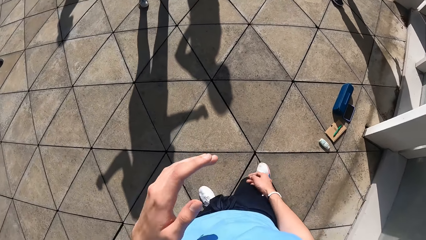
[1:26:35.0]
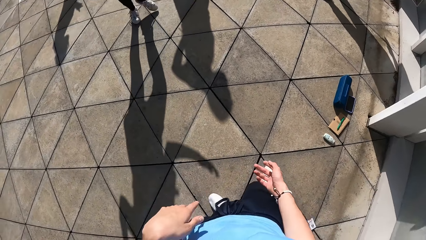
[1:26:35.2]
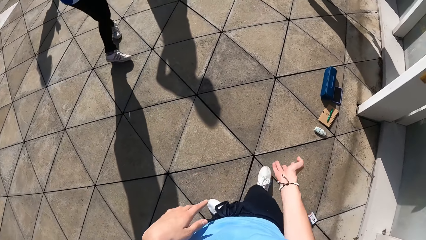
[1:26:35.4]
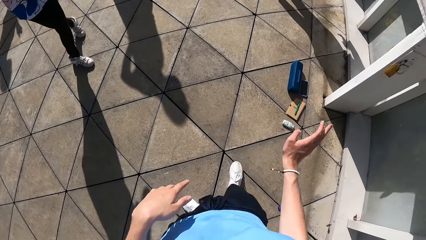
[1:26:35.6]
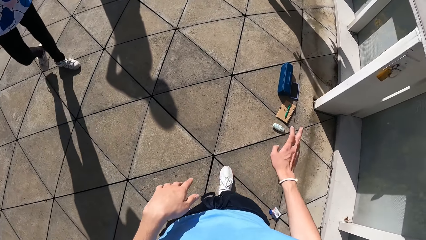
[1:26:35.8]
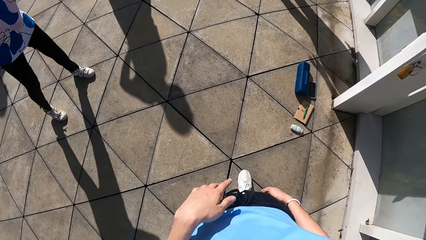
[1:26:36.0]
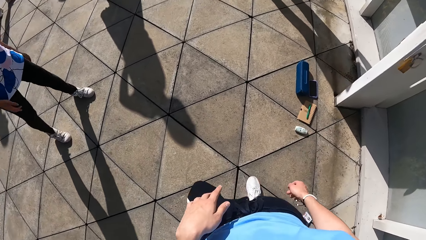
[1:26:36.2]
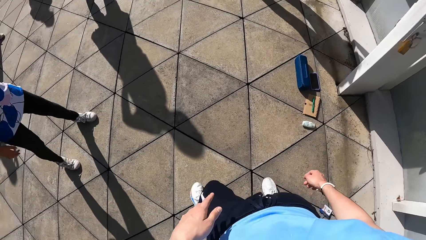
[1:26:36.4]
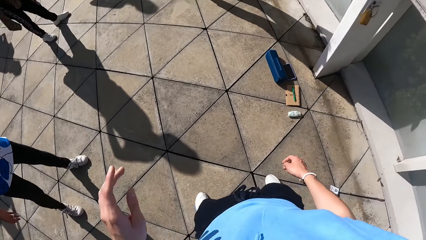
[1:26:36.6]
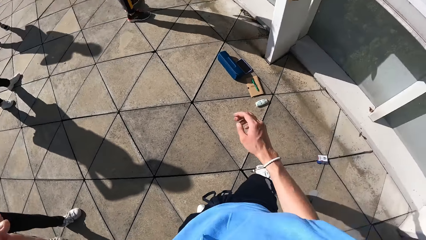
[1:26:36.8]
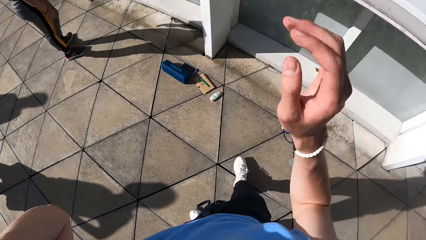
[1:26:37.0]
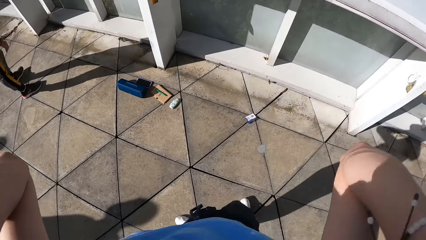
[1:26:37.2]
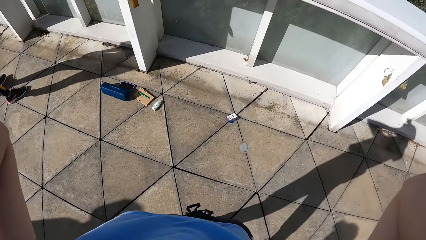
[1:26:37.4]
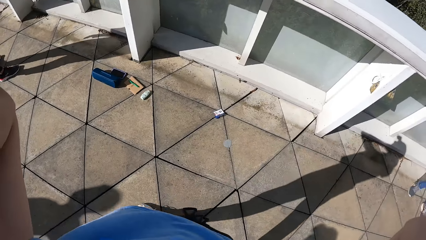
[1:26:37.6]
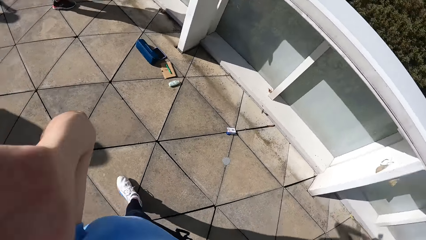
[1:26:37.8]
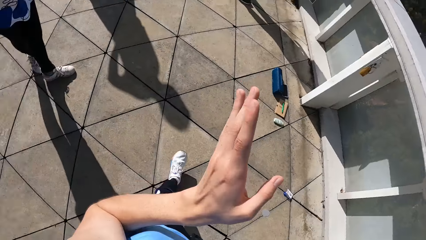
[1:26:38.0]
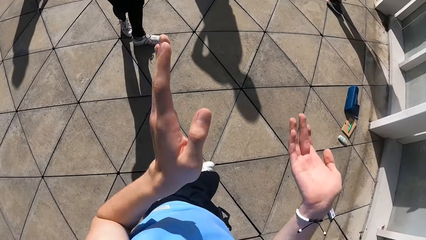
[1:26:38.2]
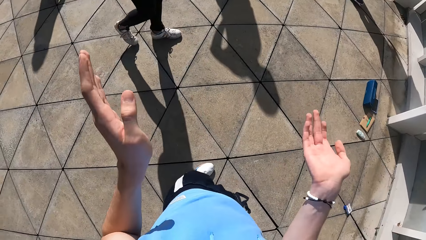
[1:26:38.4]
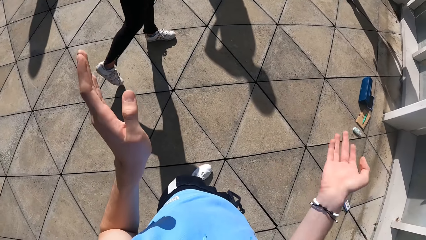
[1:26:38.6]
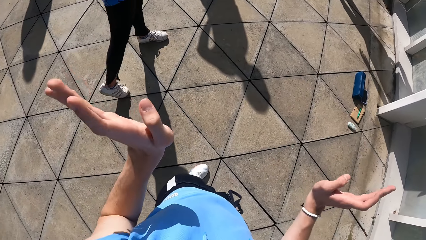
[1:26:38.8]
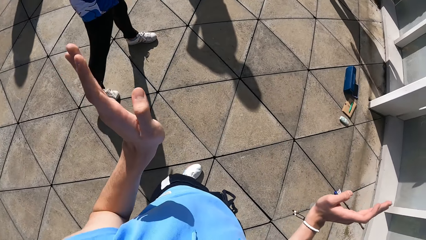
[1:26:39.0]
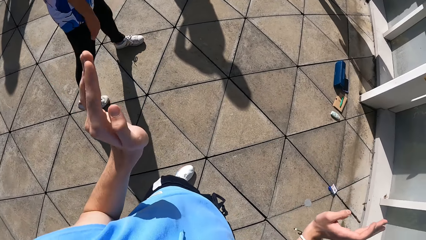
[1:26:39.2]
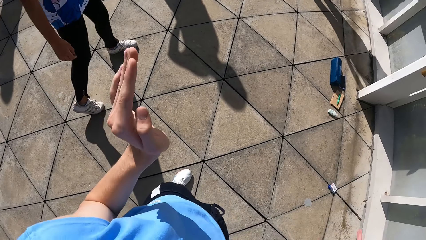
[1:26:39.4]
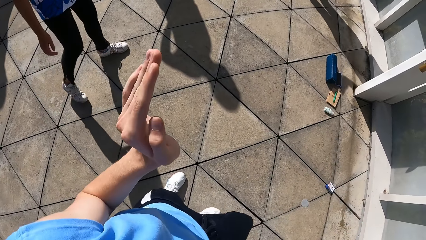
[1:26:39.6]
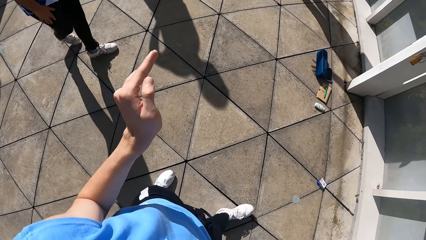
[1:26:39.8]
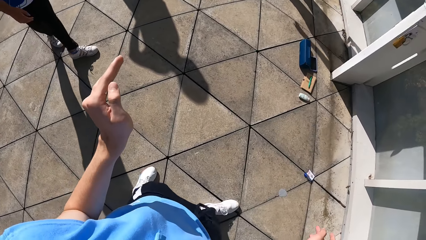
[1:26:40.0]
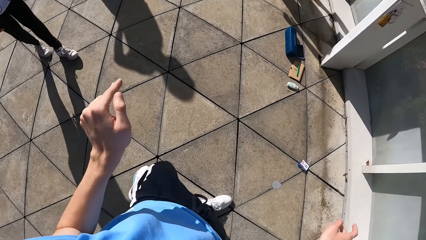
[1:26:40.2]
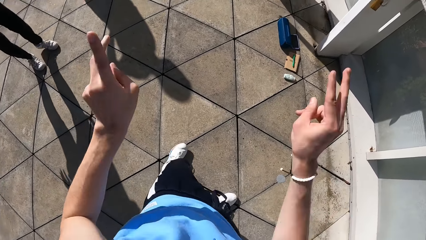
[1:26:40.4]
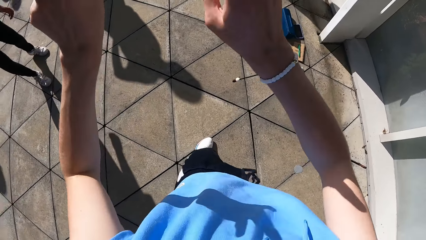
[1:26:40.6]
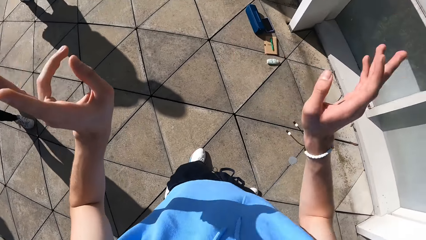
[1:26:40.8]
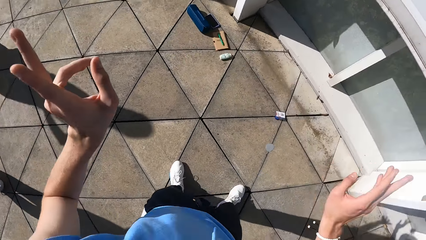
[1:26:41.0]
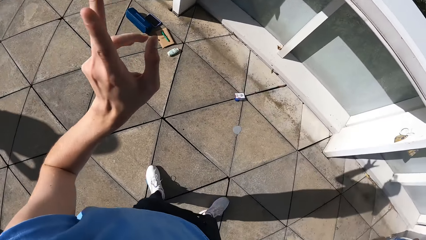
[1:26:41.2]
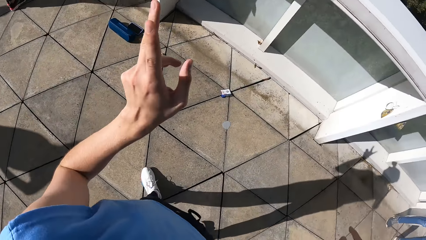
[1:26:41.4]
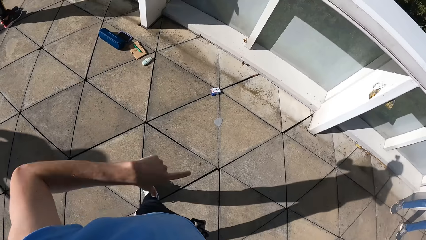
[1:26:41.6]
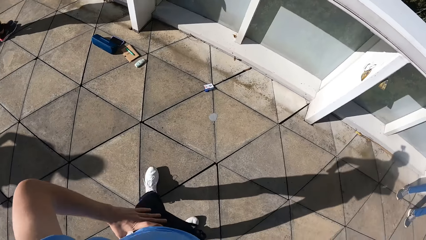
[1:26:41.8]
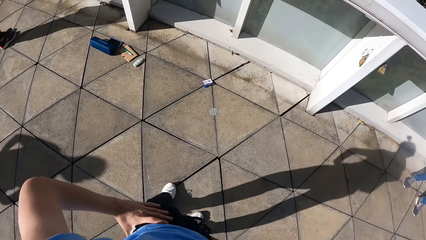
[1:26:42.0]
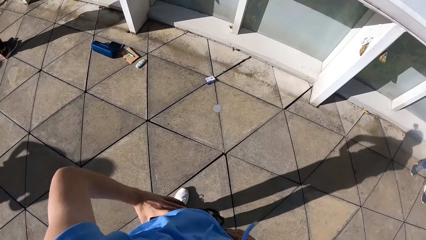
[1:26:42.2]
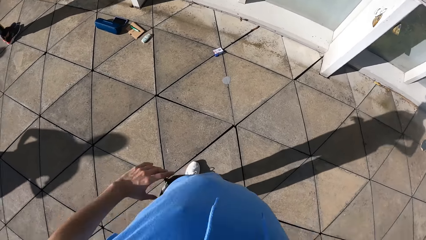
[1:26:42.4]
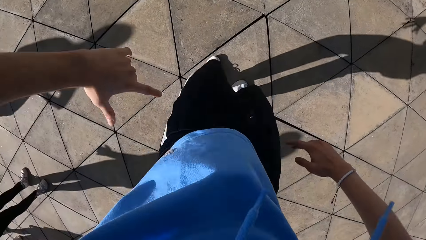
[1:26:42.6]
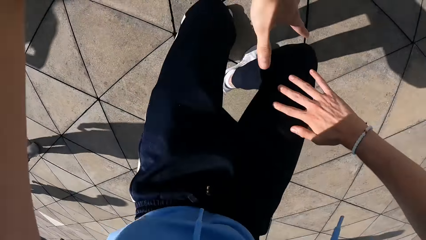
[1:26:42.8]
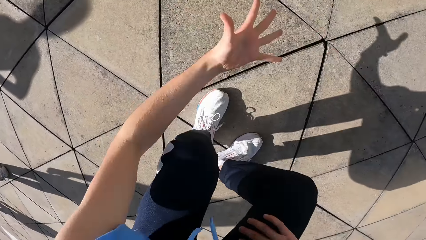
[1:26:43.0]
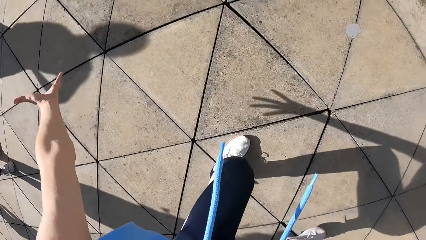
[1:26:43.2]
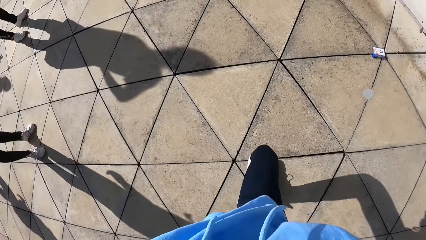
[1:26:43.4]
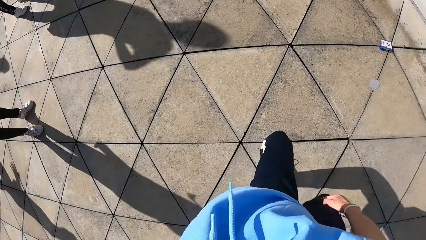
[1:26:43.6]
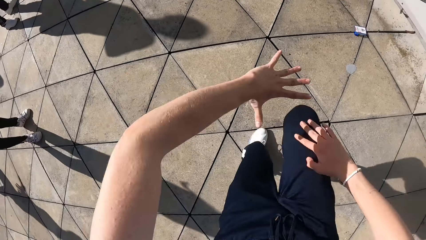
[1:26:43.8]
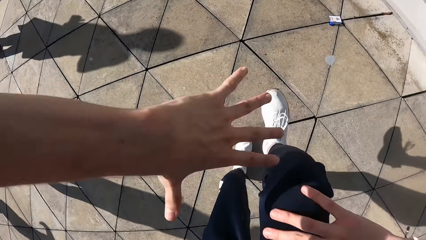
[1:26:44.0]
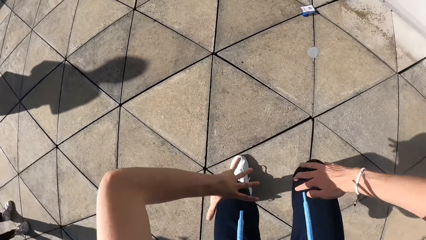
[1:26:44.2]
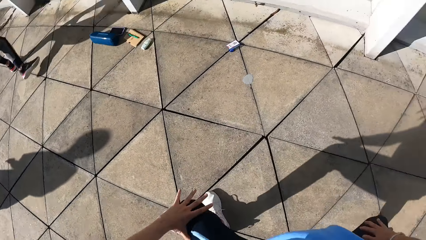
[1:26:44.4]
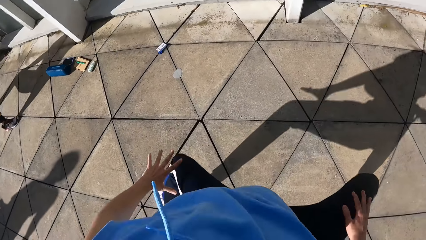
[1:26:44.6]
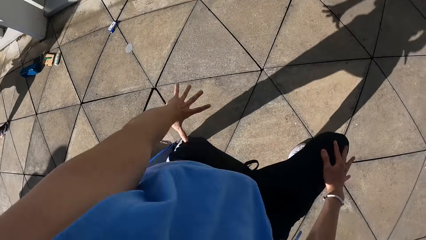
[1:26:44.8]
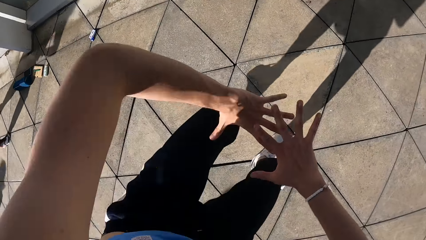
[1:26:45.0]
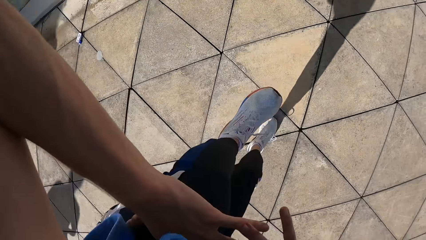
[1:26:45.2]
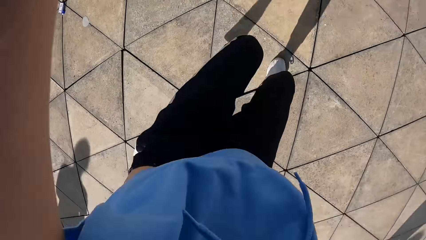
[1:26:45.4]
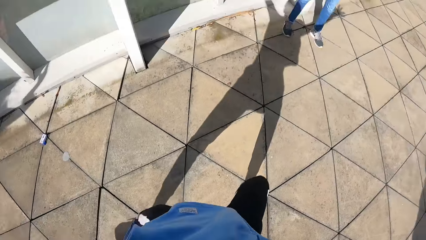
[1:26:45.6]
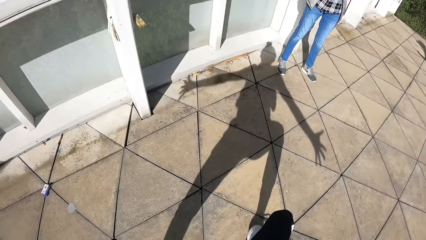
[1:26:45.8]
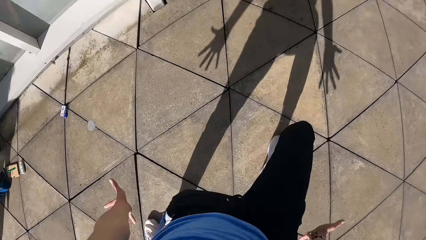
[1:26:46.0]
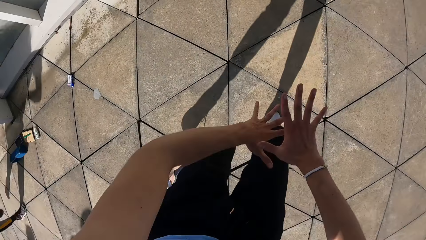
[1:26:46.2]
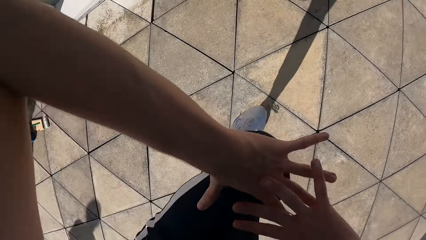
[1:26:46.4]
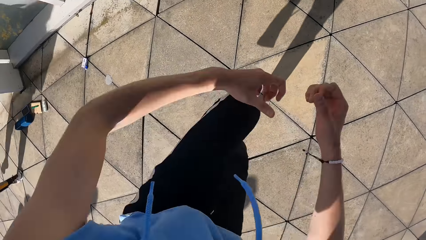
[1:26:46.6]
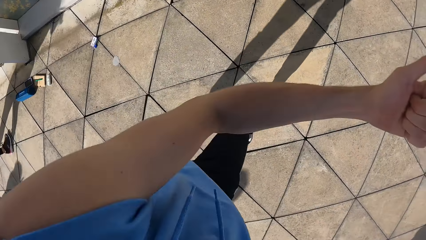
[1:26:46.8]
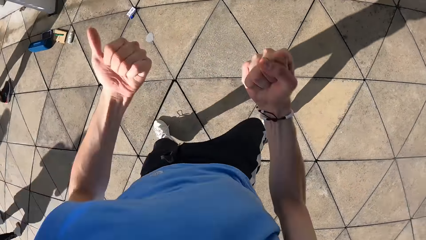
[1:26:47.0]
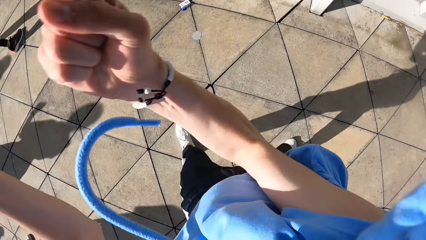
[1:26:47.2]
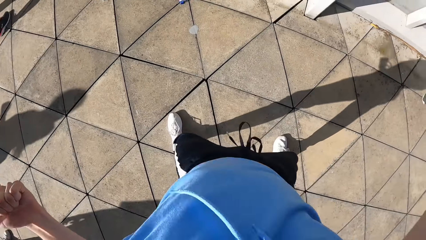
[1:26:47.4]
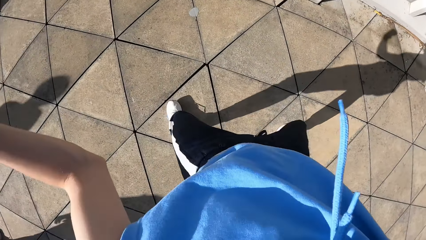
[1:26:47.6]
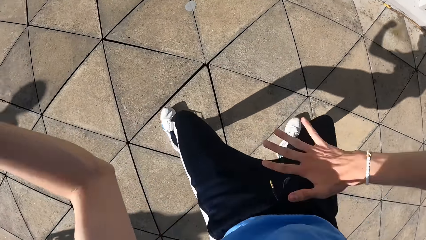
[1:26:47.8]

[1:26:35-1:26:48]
The camera wearer removes his hand from his face. He gestures using his hands. He walks. He touches his head using his hands. He gestures using his hands. He walks on the floor. He lifts his hands. He dances on the floor.

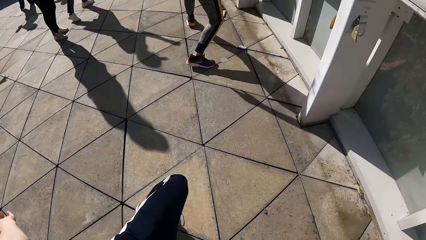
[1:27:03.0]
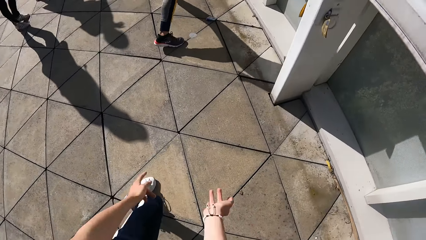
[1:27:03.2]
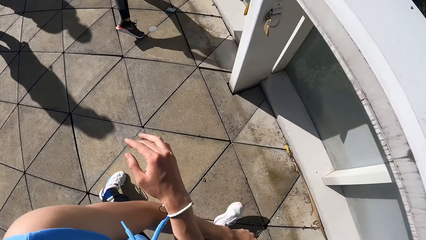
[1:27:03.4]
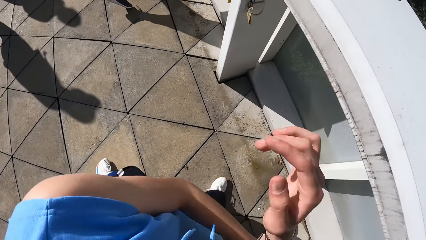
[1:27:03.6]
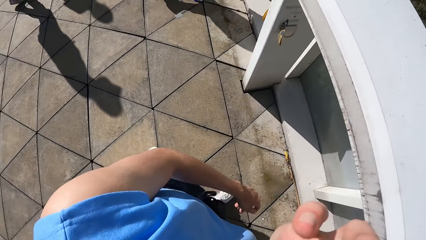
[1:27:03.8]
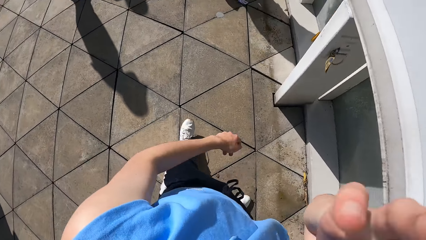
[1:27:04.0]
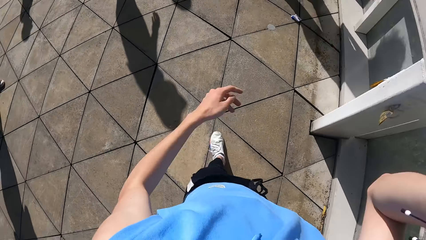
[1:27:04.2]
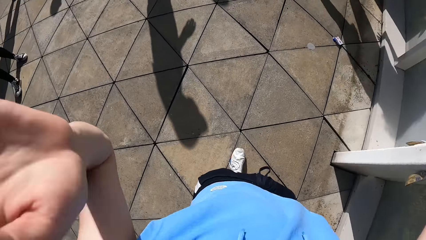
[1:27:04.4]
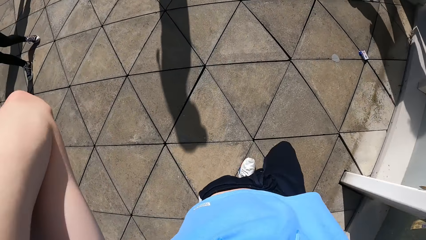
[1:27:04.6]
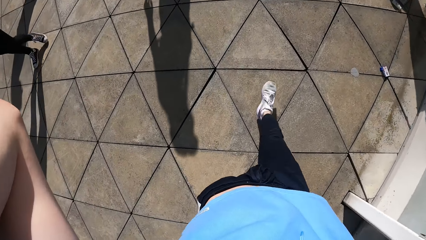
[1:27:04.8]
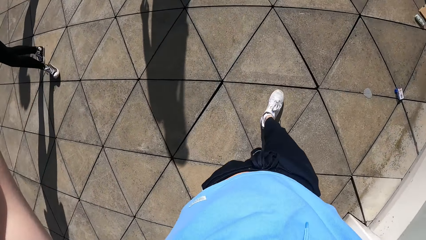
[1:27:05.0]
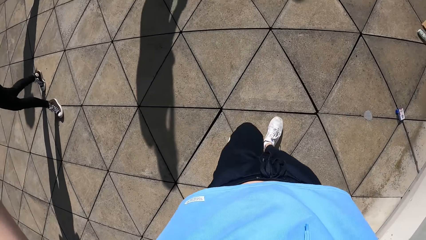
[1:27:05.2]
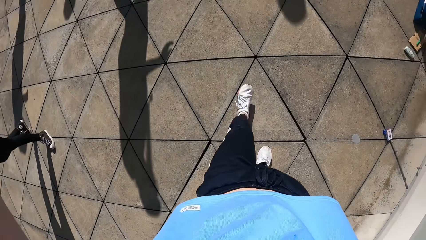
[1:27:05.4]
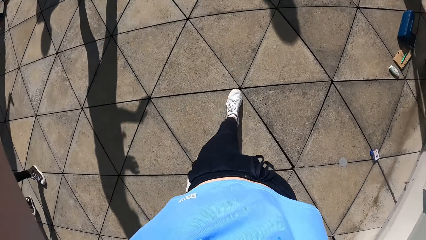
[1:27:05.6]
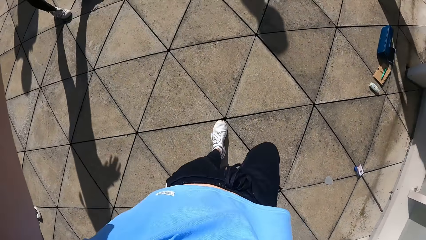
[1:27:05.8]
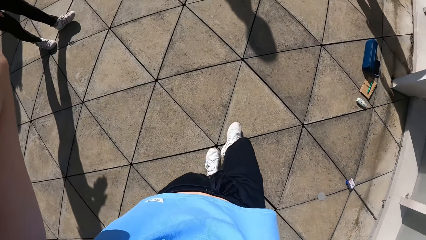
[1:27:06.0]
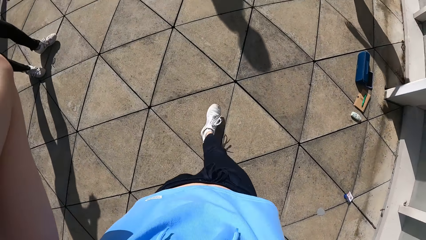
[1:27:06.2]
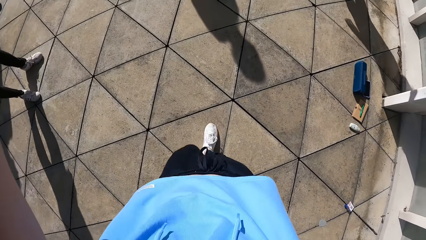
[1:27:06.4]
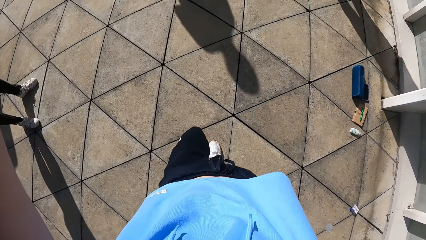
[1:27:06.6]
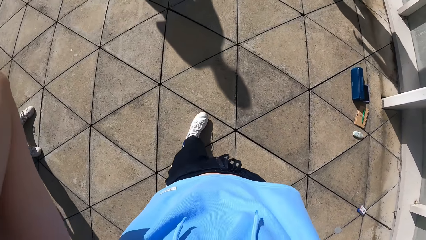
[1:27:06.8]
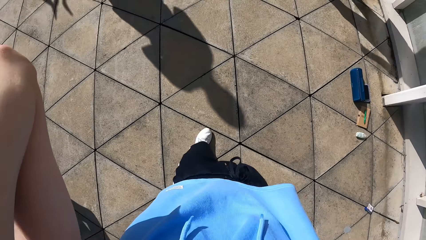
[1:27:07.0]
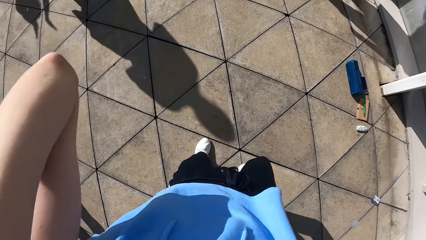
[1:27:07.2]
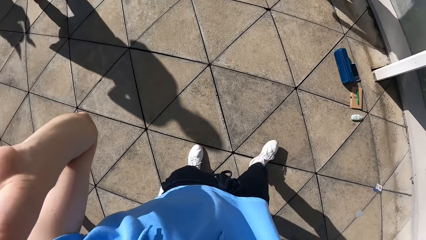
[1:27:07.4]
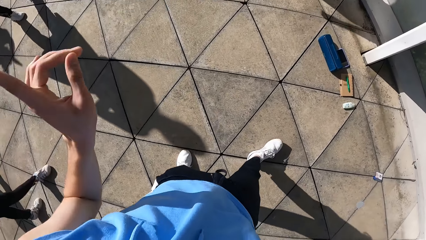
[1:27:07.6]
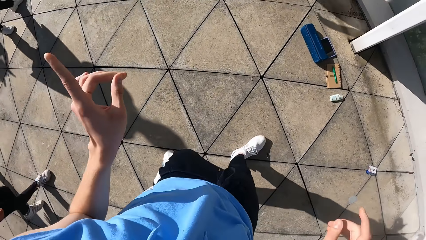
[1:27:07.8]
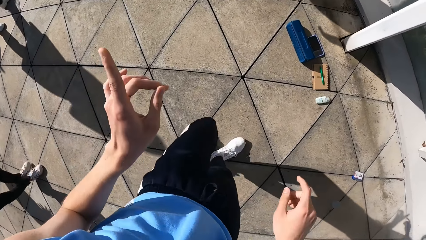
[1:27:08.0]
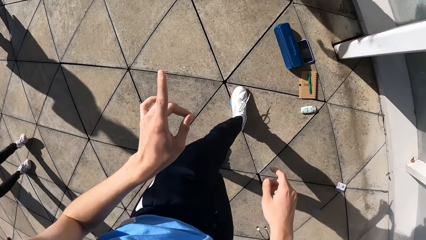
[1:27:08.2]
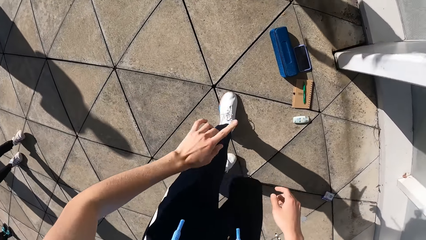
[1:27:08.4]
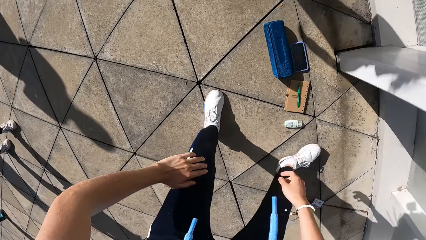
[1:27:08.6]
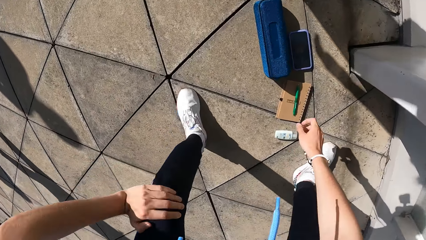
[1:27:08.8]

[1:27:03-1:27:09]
The camera wearer puts his hands on his head. He walks on the floor. He puts his hands down. He walks on the floor.
